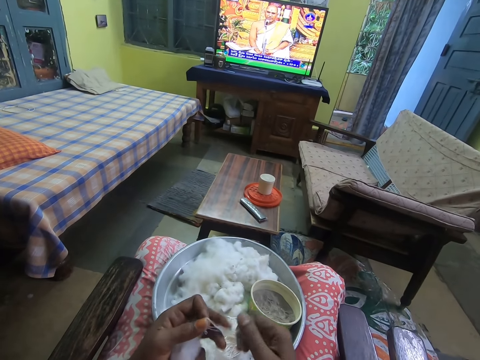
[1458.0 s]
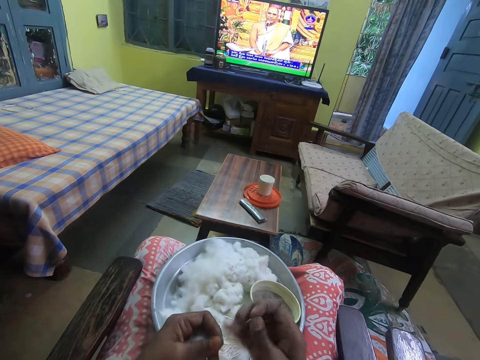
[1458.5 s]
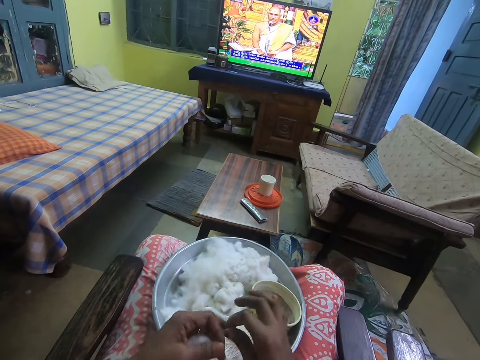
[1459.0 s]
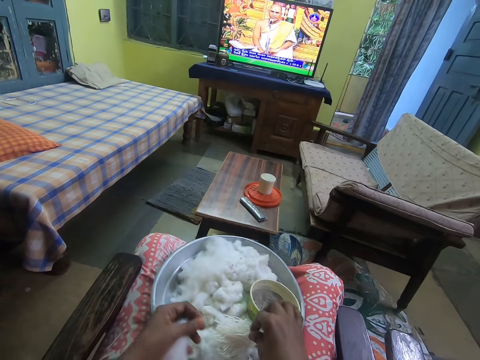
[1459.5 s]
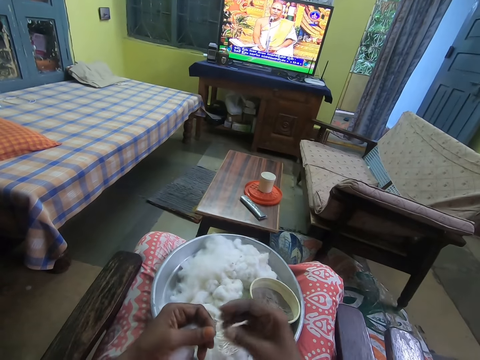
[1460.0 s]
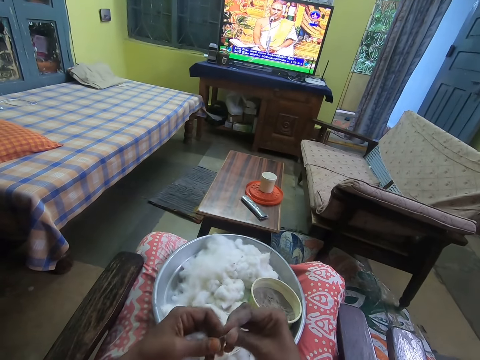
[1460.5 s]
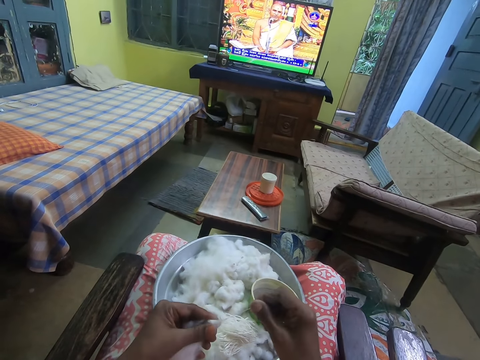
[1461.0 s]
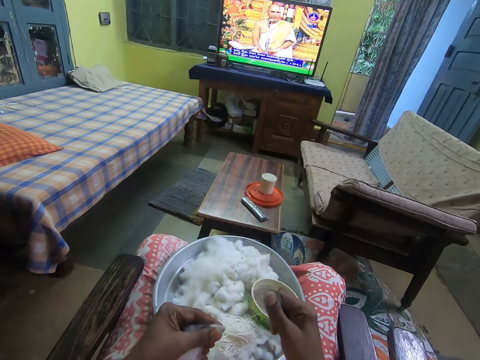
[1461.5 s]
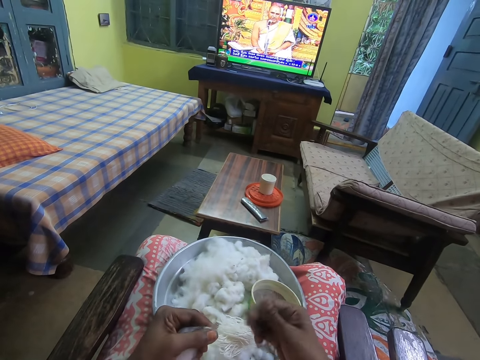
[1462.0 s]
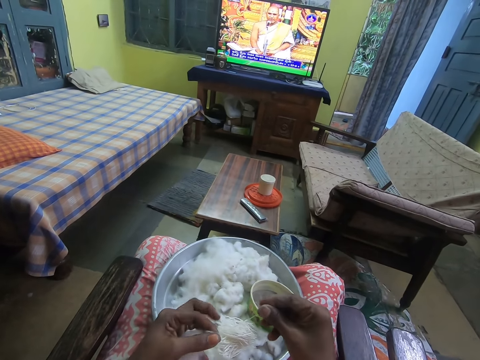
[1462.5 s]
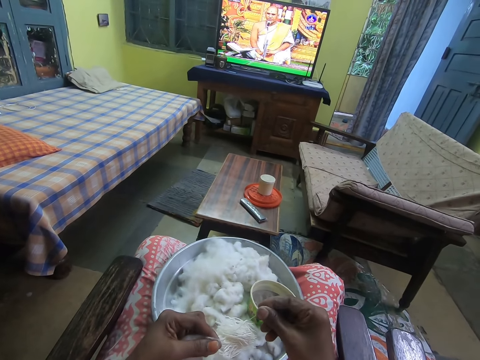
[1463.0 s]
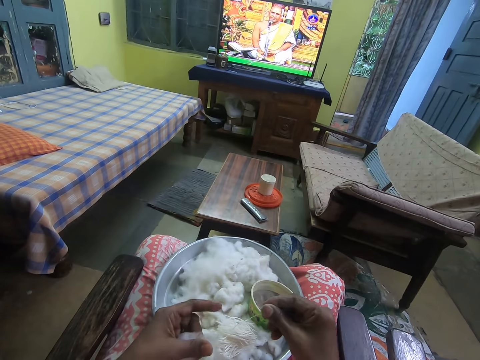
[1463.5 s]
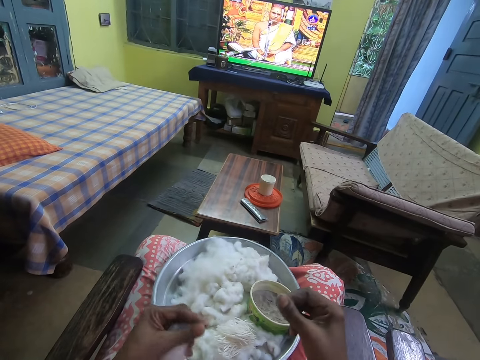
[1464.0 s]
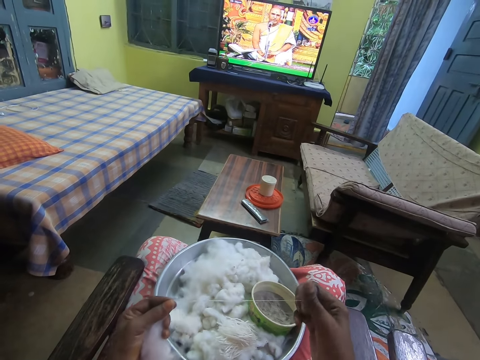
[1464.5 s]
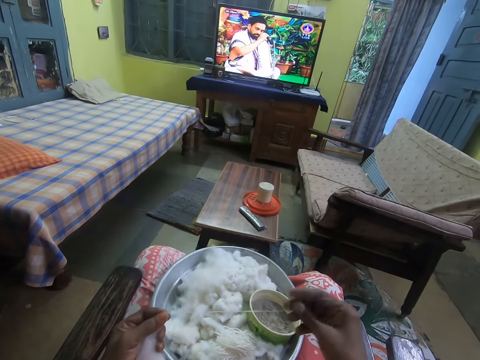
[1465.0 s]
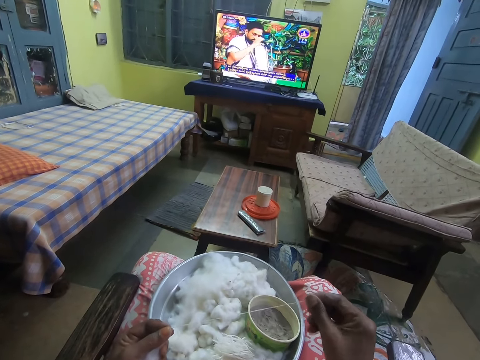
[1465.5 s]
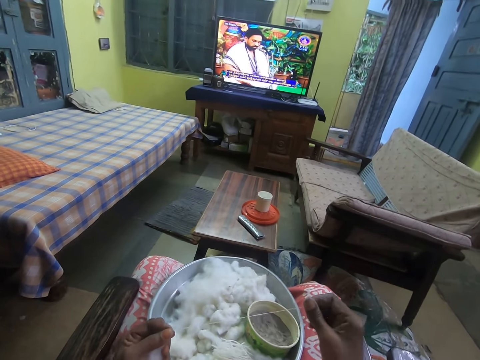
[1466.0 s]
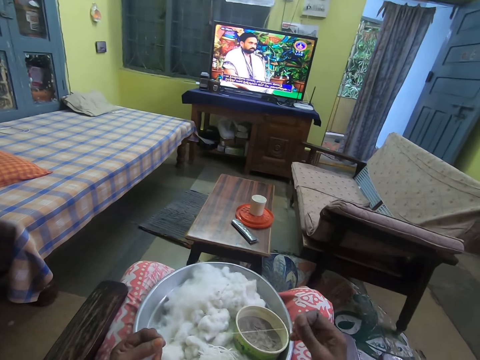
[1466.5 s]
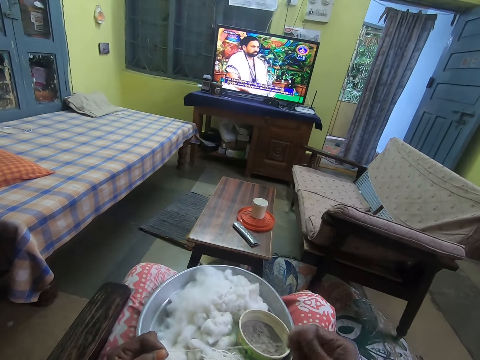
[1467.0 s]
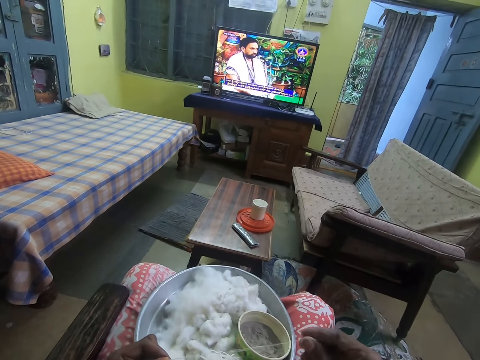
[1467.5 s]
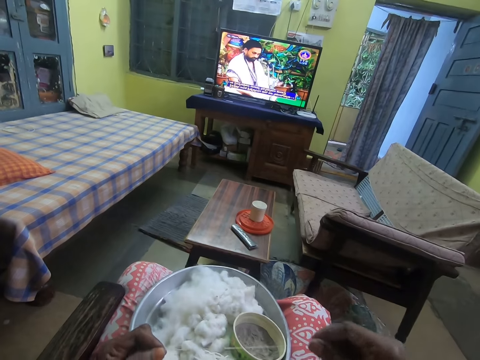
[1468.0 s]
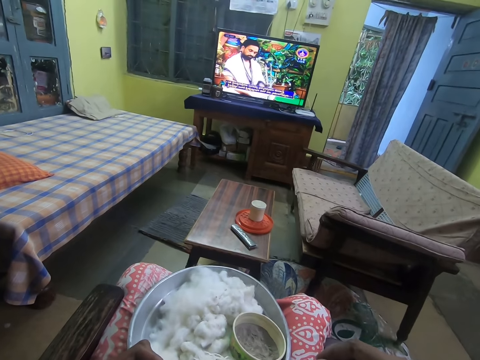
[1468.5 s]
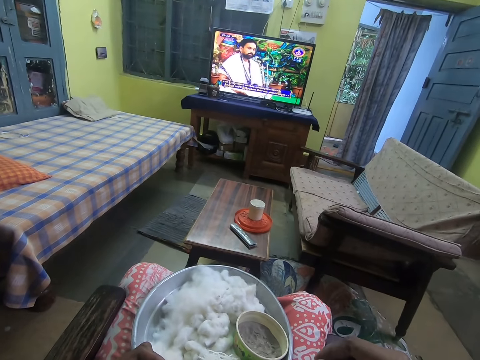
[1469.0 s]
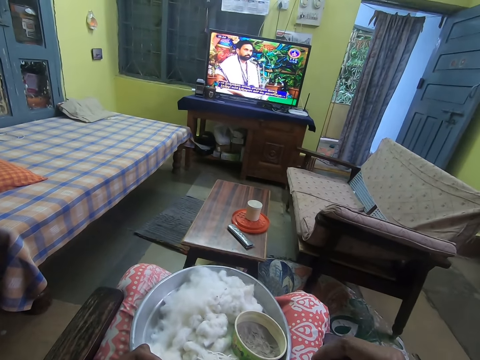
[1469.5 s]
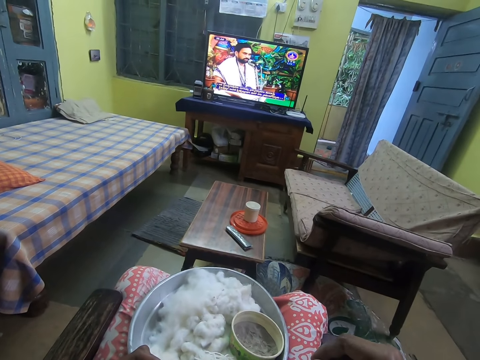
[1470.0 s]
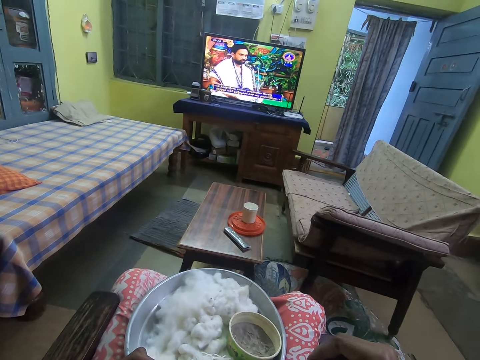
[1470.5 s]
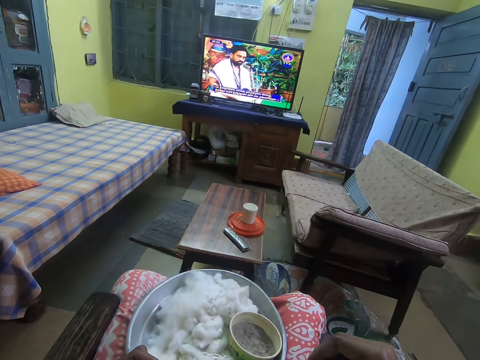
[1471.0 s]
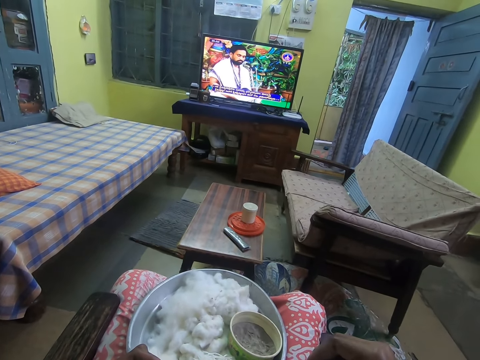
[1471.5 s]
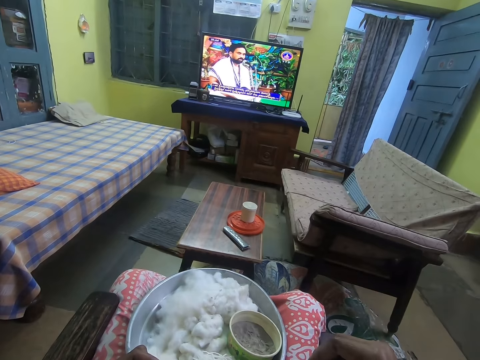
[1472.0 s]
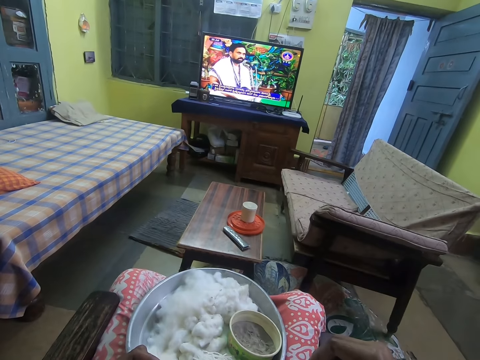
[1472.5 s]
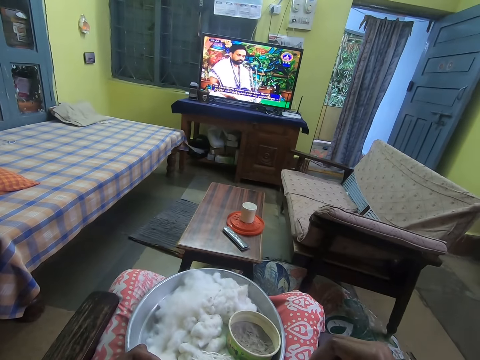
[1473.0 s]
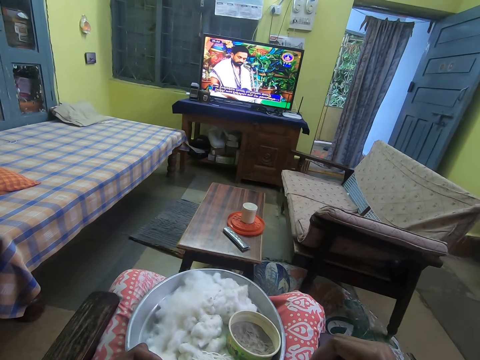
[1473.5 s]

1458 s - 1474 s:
The camera wearer drops the yarn in her right hand on the tray. She plies the yarn from the wool in her left hand with her right hand. She watches television.

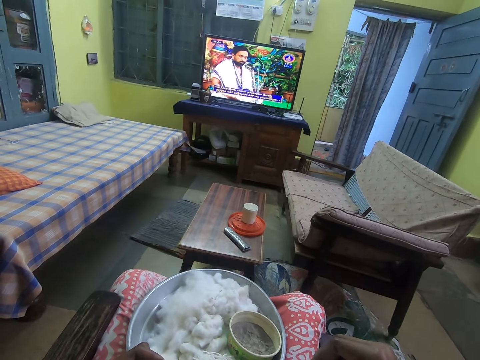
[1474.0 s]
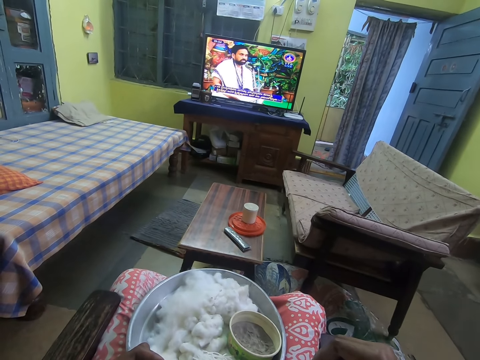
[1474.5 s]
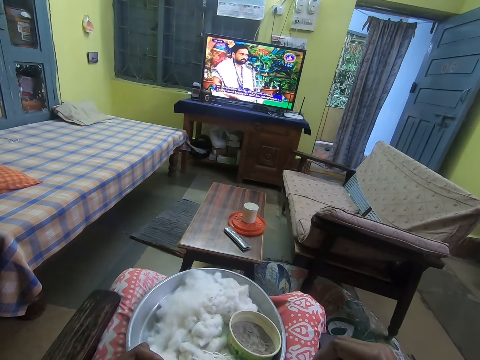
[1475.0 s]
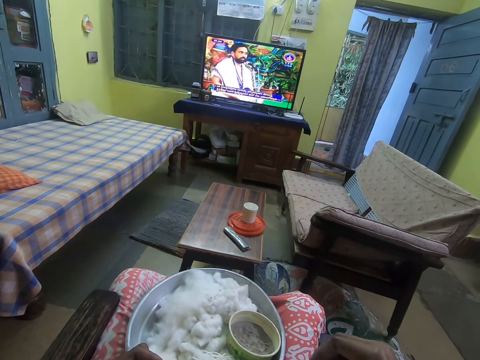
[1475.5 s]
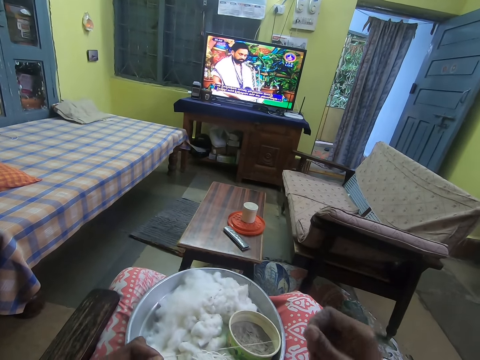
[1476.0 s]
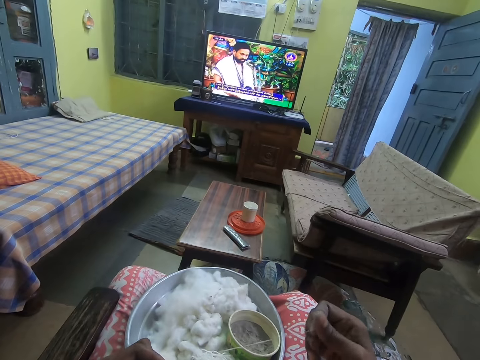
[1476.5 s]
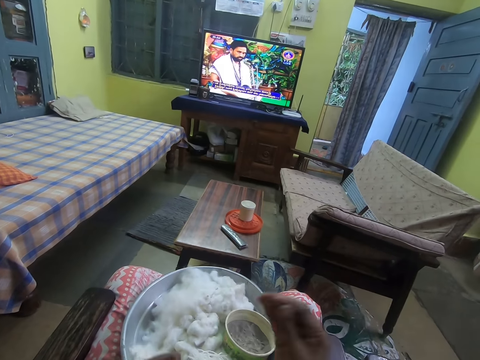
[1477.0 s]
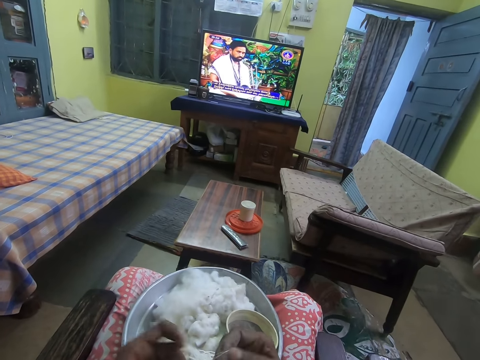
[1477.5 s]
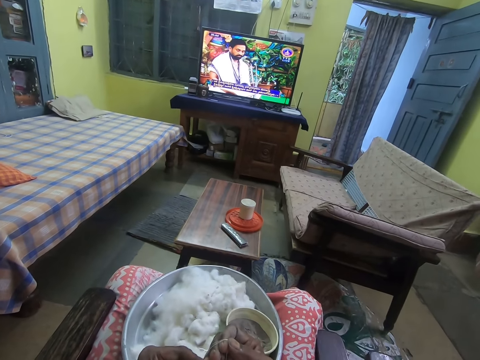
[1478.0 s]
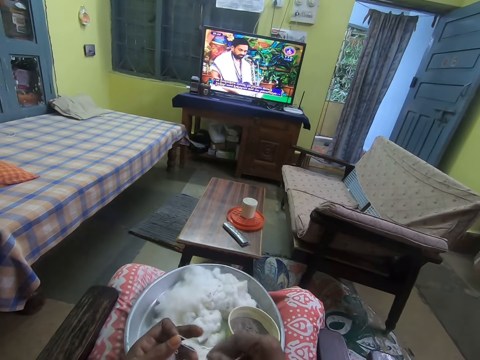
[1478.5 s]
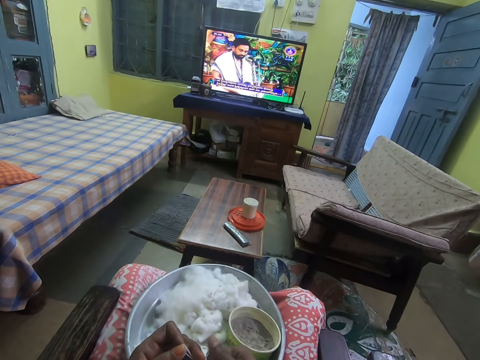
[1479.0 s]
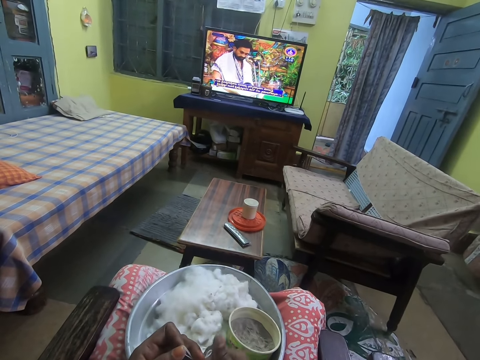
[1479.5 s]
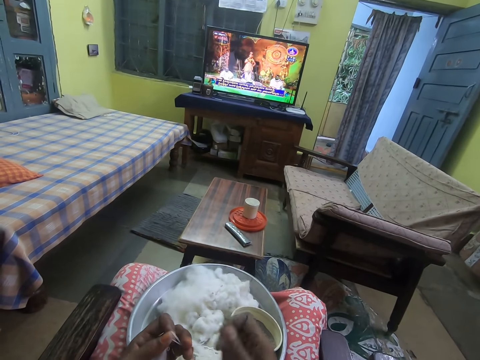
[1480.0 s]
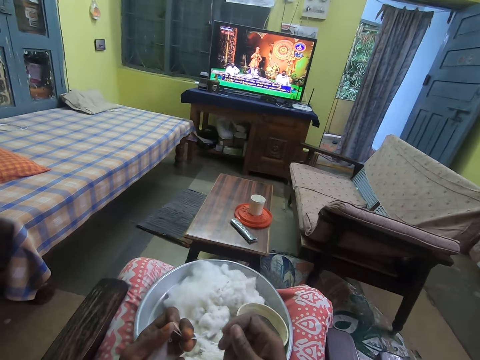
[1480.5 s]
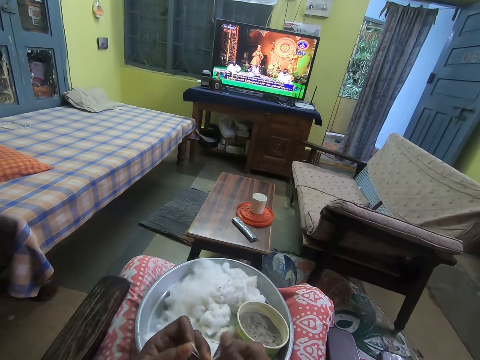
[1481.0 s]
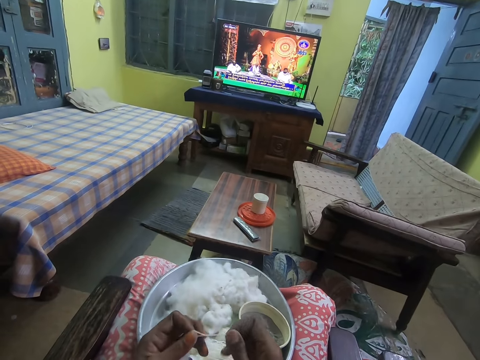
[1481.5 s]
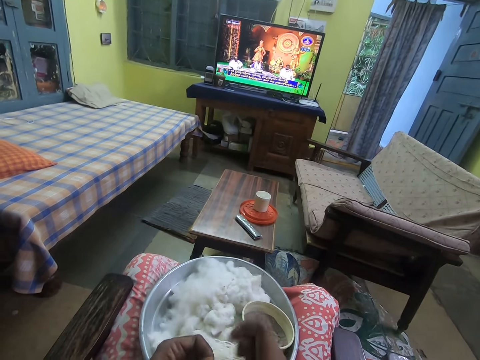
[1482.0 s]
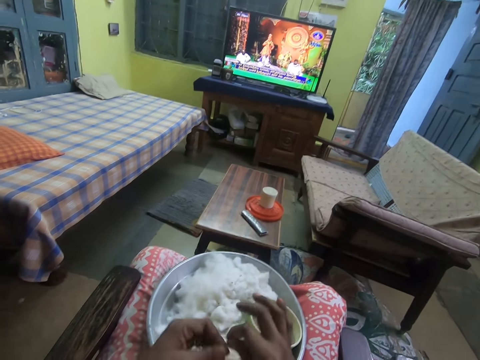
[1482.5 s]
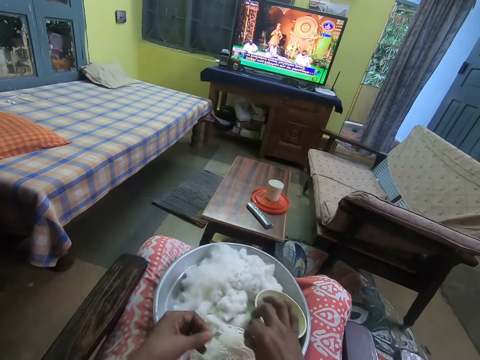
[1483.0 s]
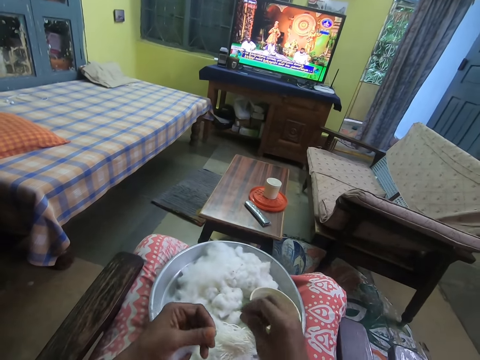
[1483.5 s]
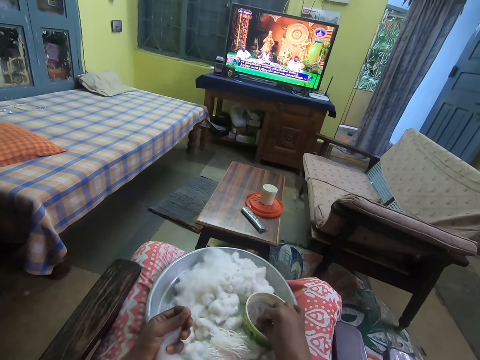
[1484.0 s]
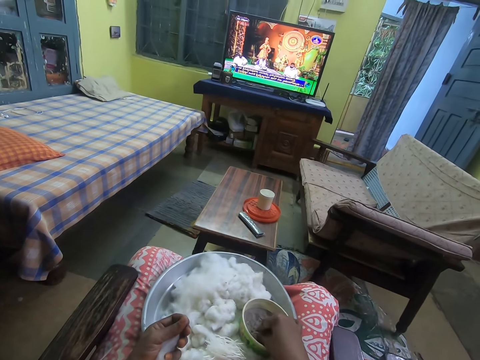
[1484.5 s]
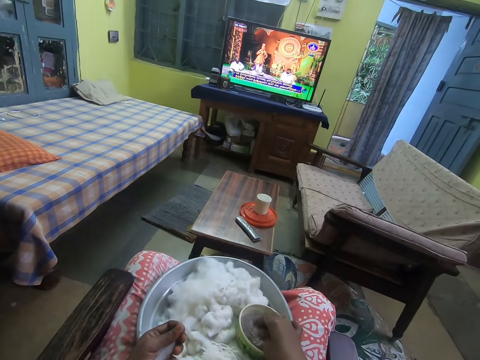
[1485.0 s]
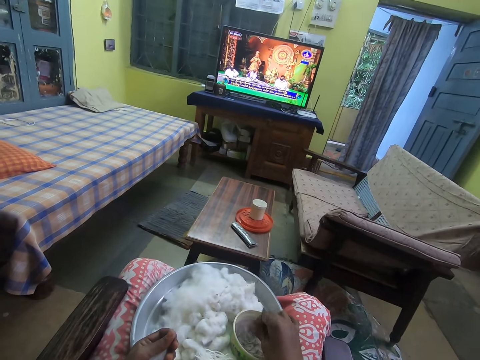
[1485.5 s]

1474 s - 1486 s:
The camera wearer makes a string from cotton. She drops the yarn in her right hand on the tray. She rubs her right hand in the plate of sand in the tray on her legs. She puts her hand in the bowl.
